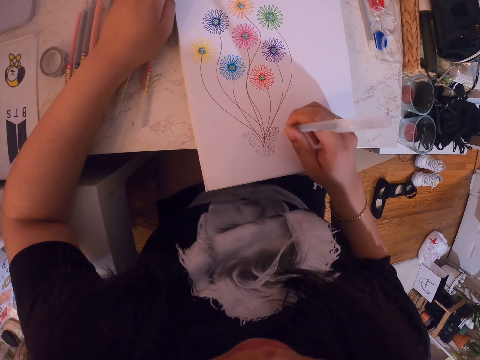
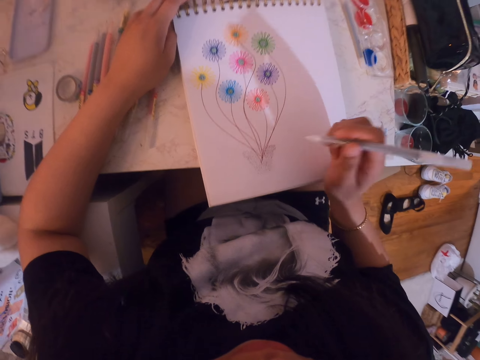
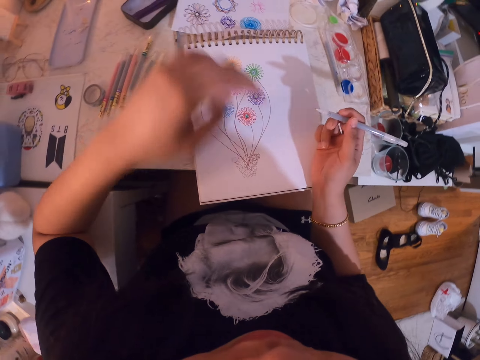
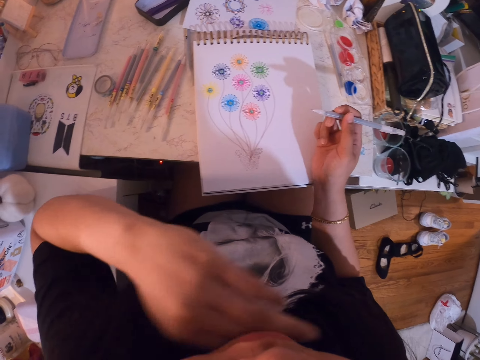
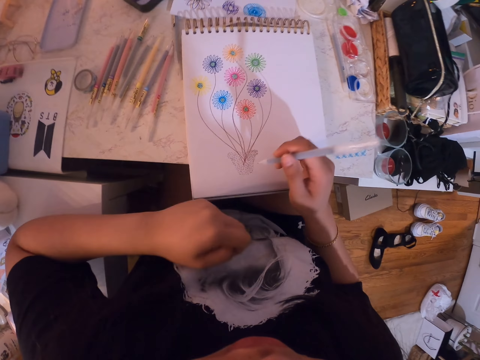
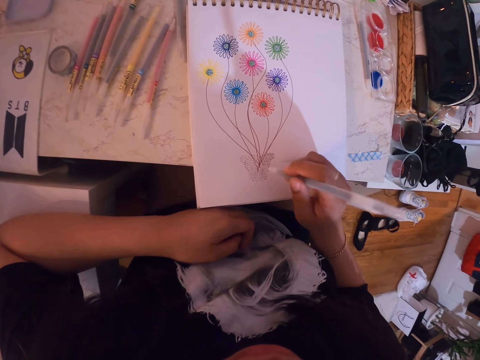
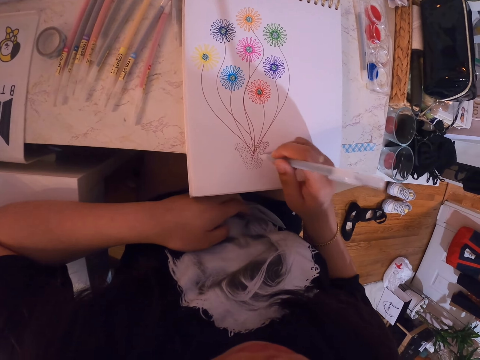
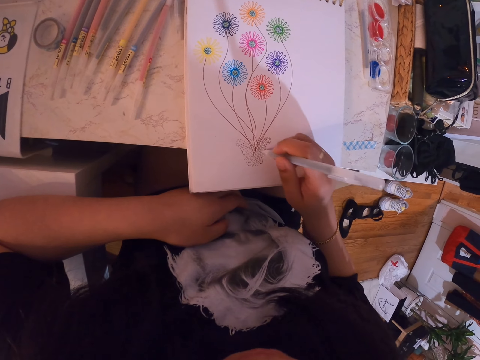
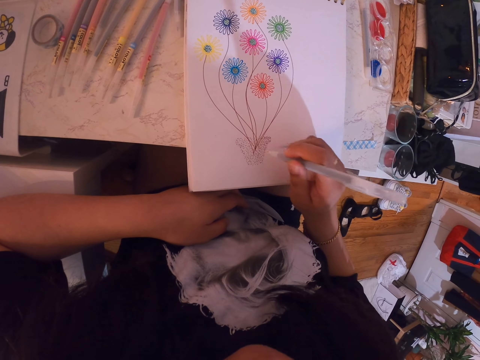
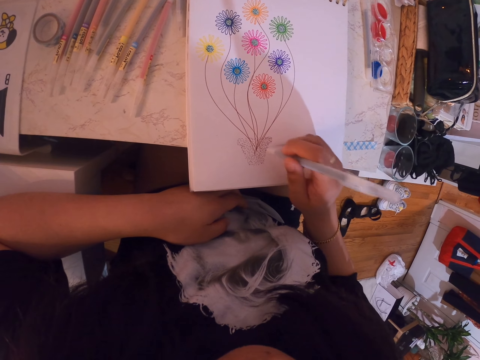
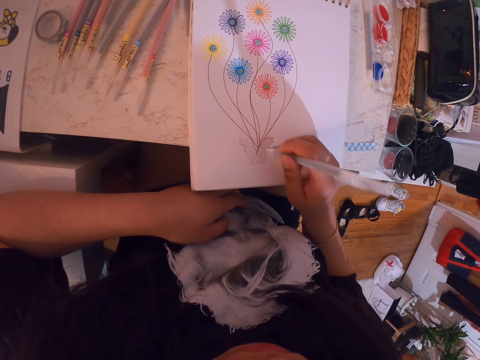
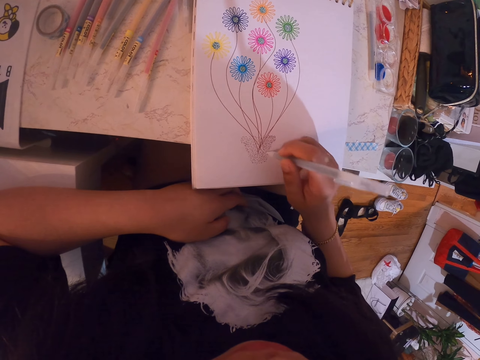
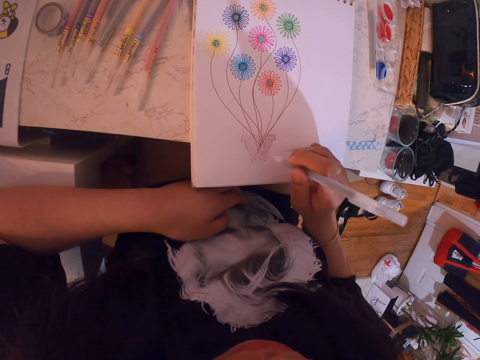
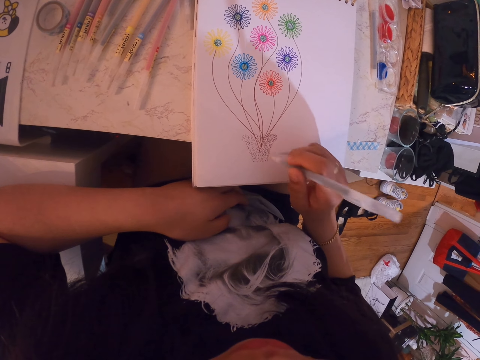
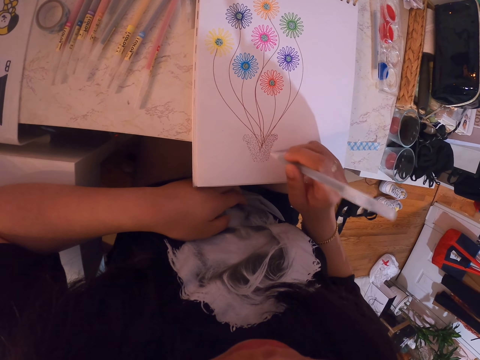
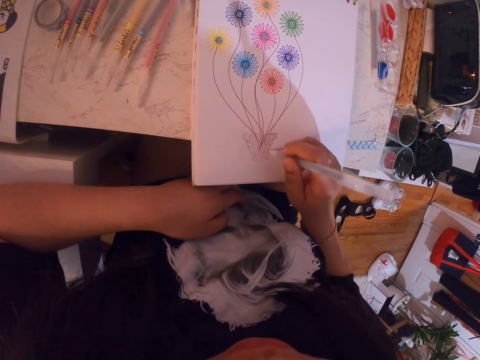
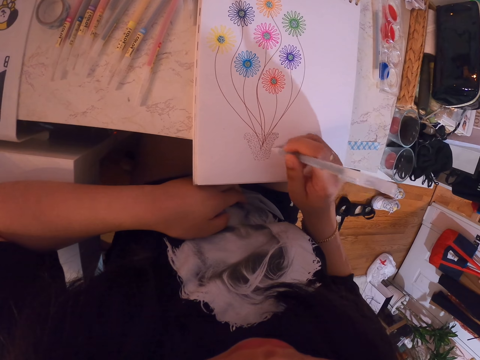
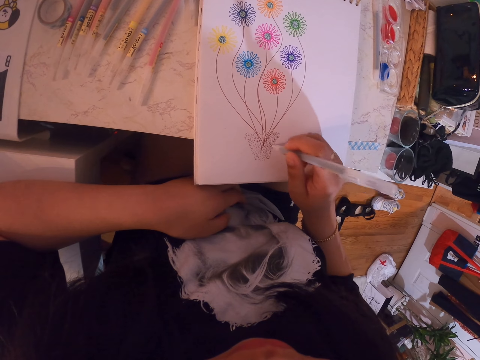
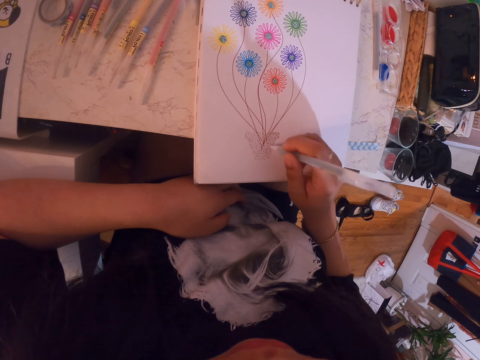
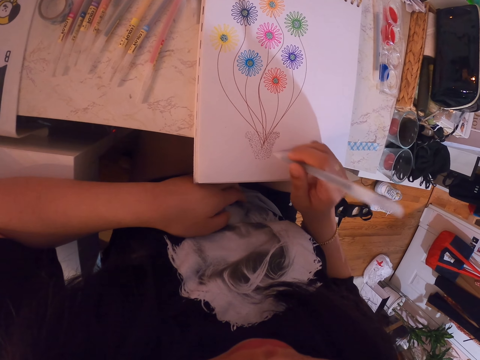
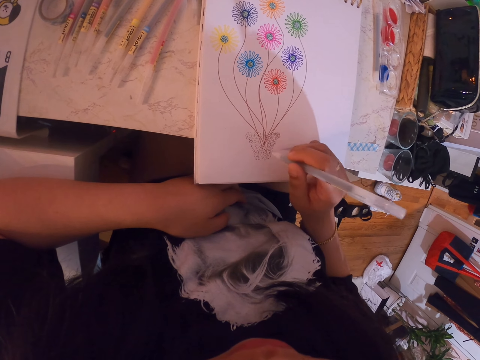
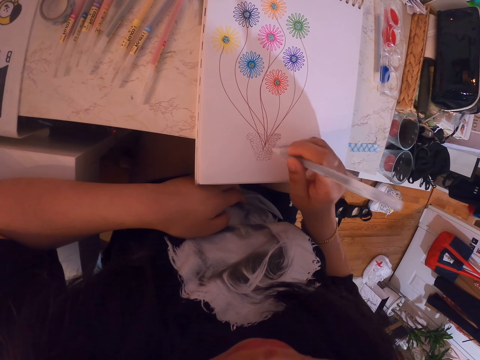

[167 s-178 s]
The camera wearer moves his left hand. He rubs the neck with the left hand. He dots on the book with the pen and puts down the left hand. He draws on the book.

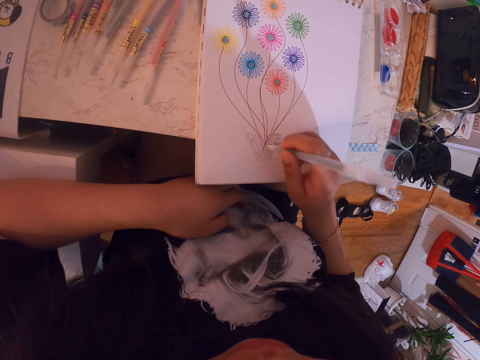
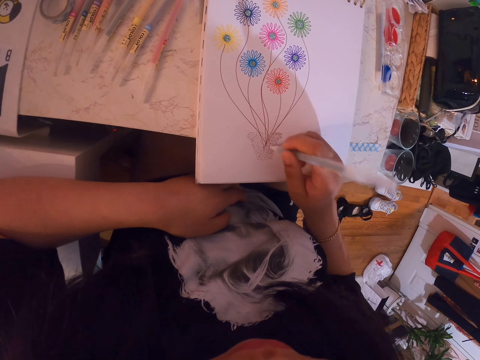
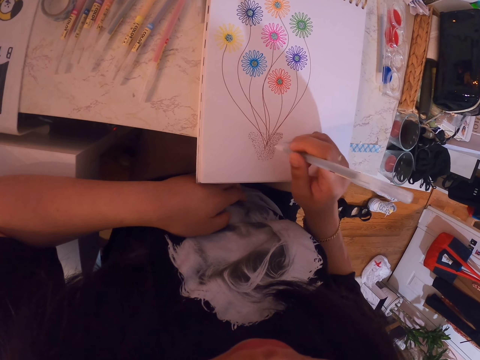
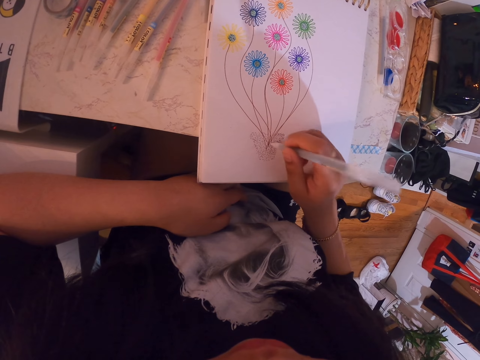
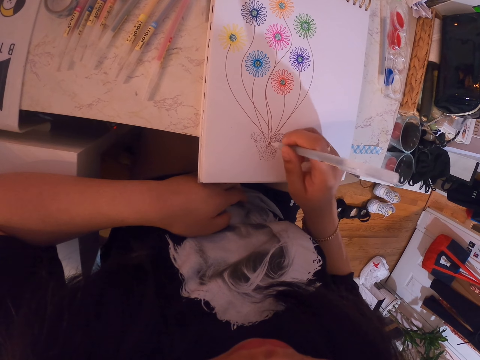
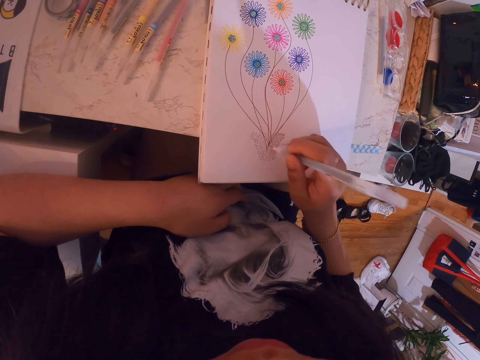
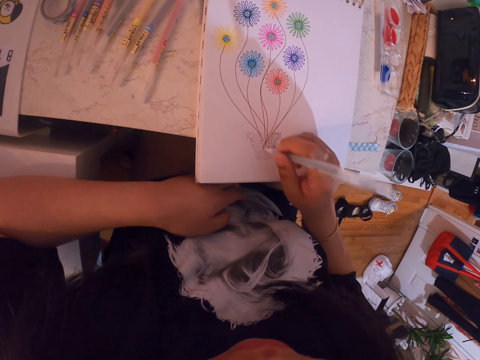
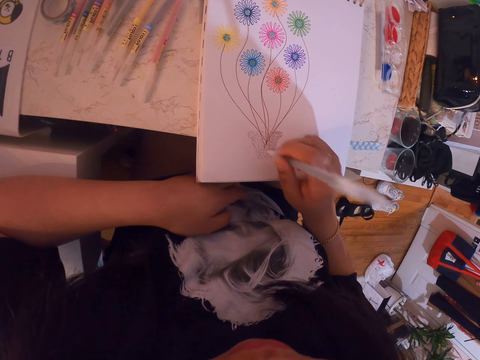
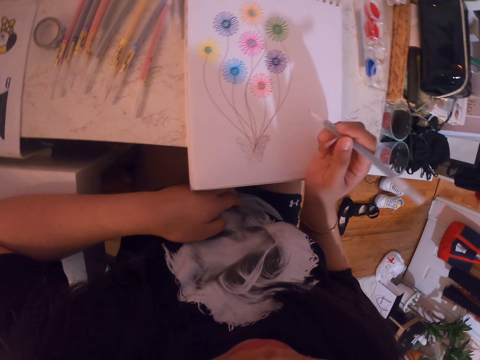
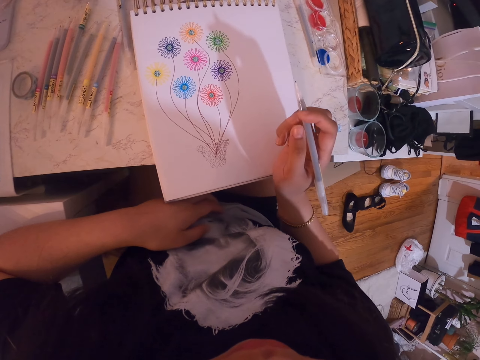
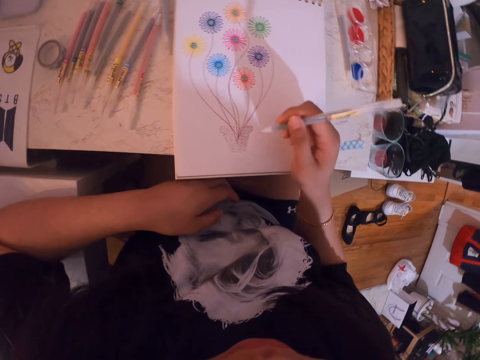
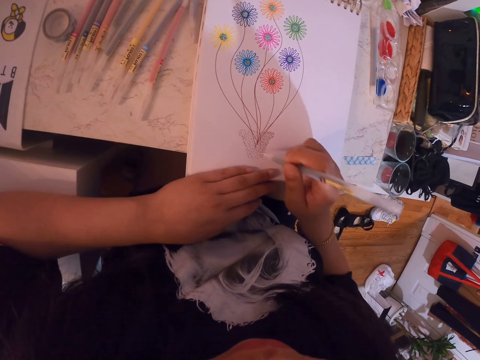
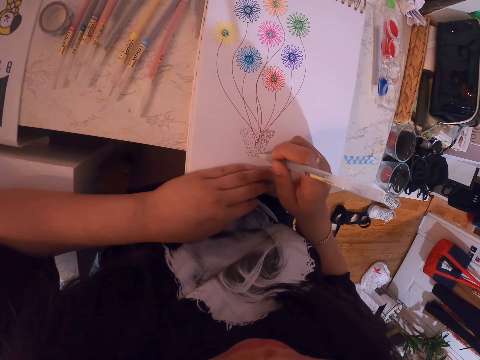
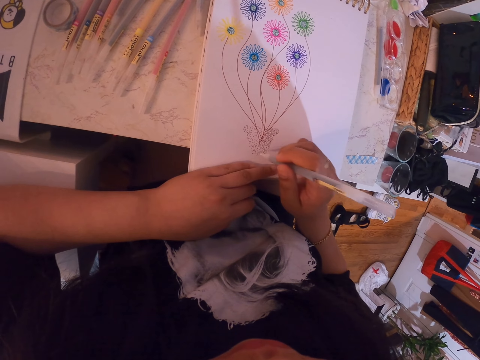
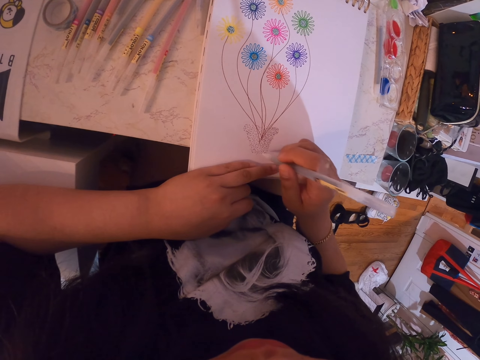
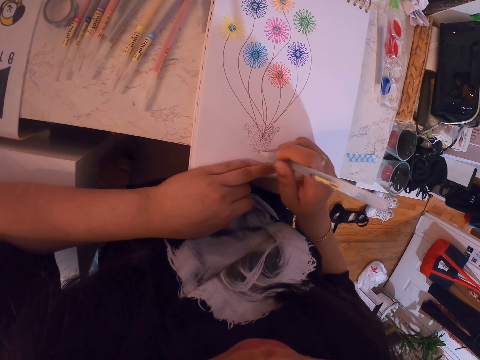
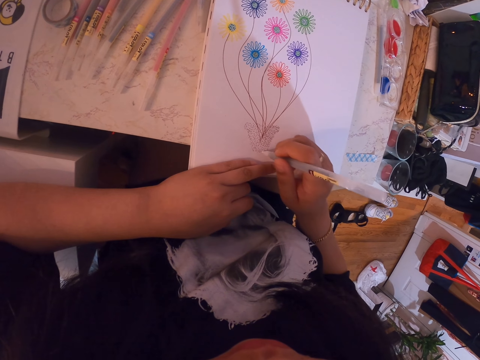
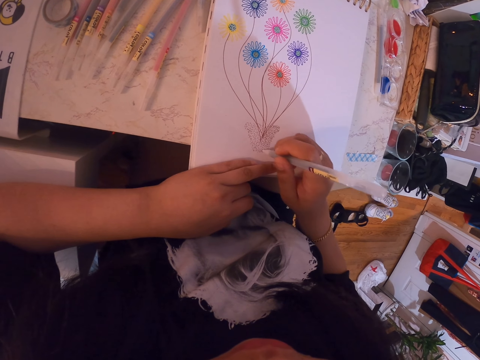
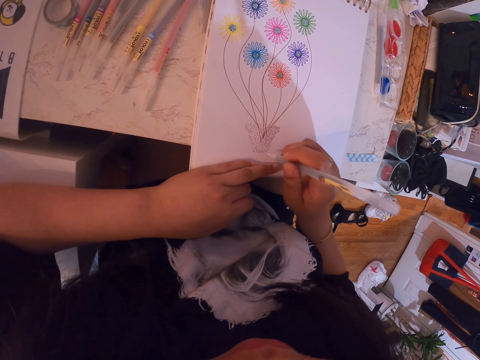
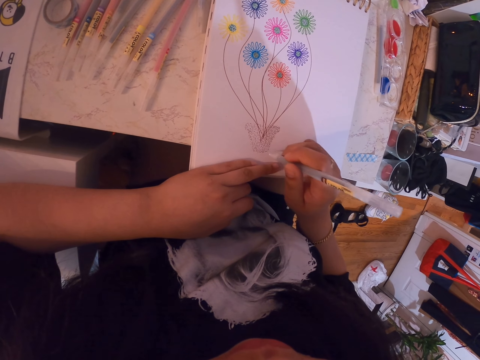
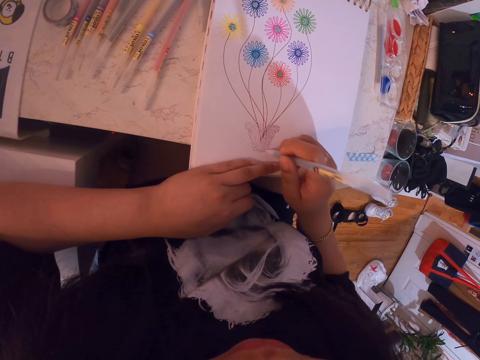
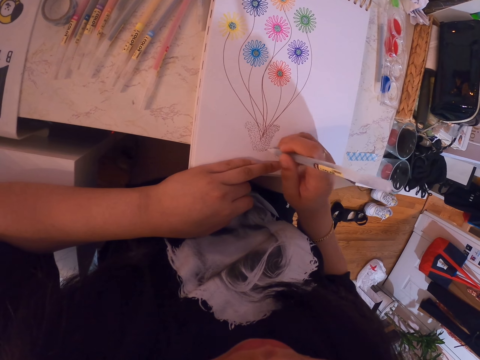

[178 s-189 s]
The camera wearer moves the book on the table. They draw on the book. They dot on the book with the pen.

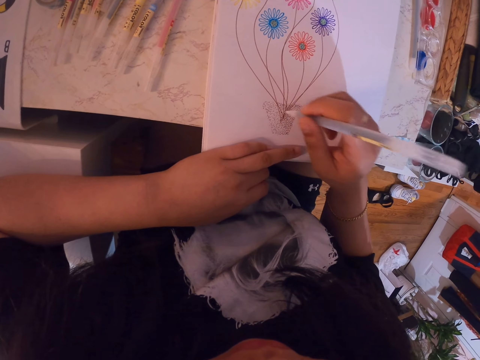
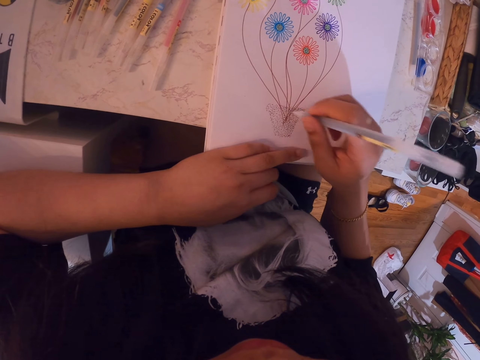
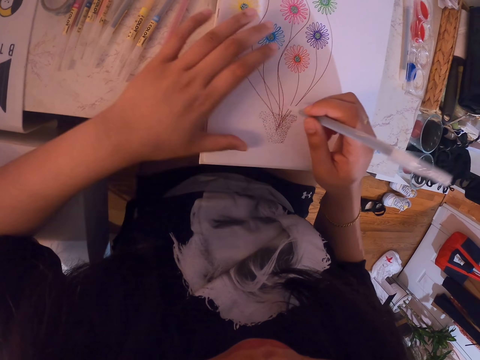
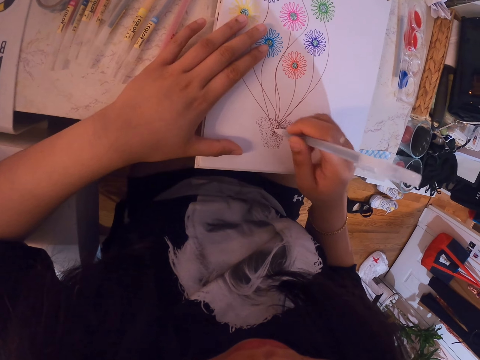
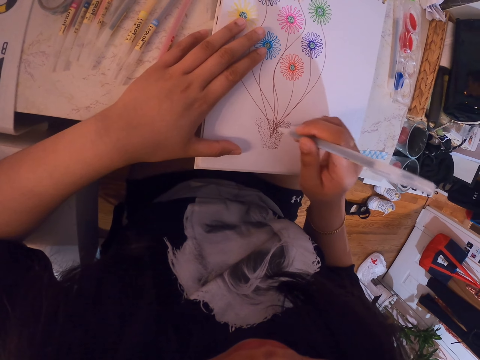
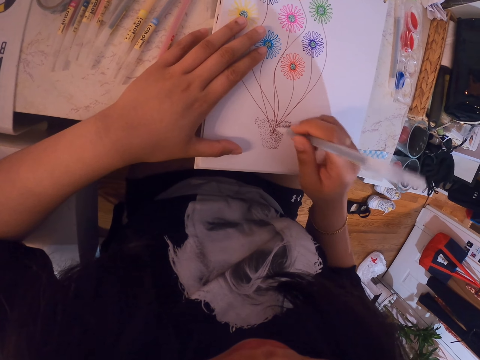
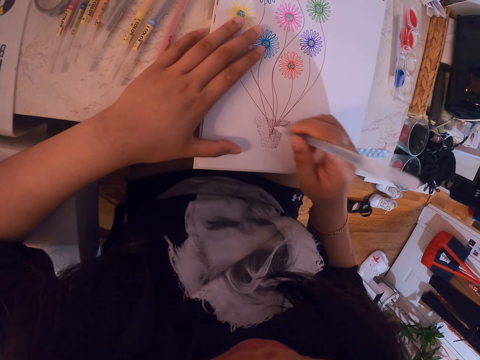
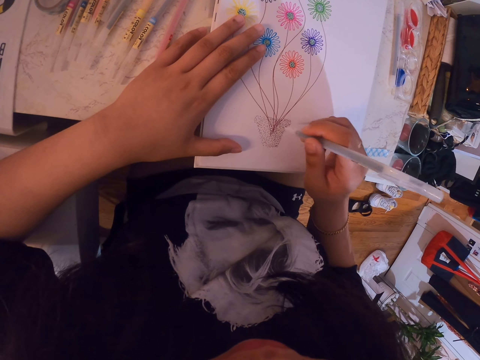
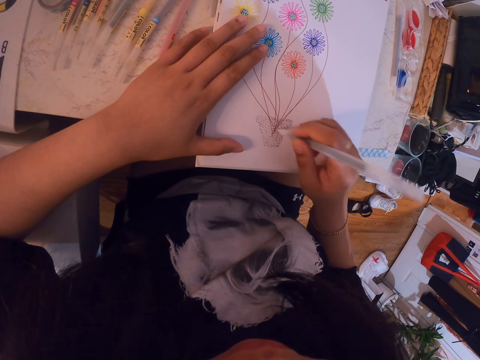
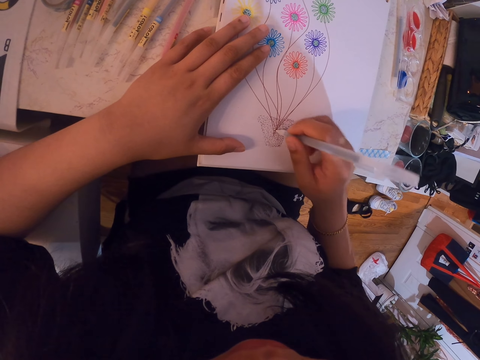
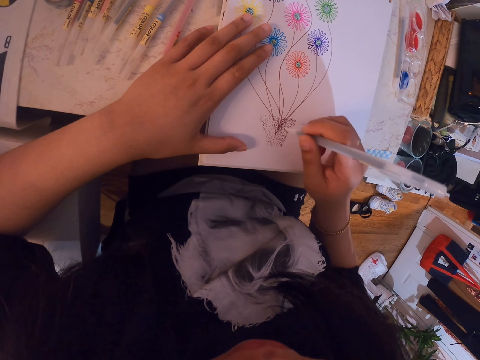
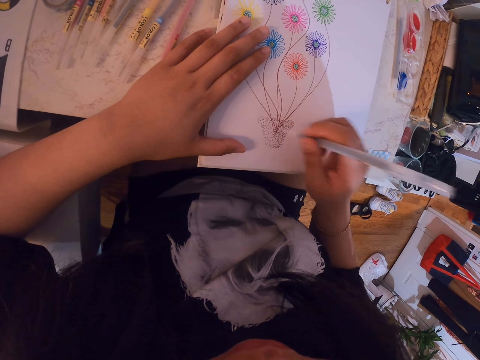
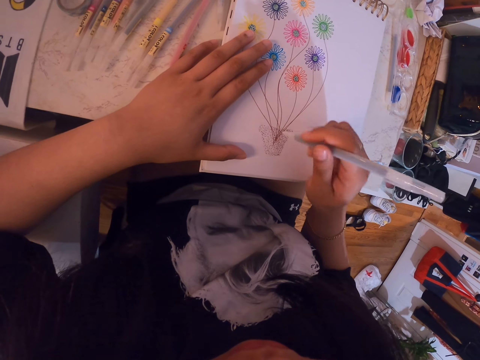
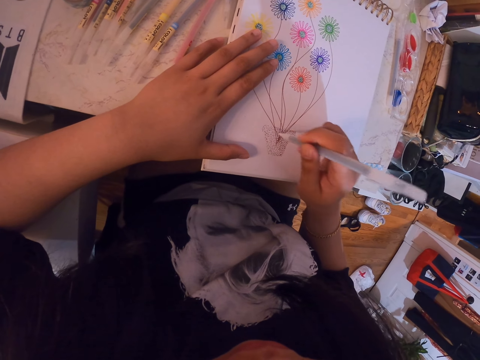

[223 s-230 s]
The camera wearer moves his left hand. He dots on the book with the pen. He places the left hand on the book.
